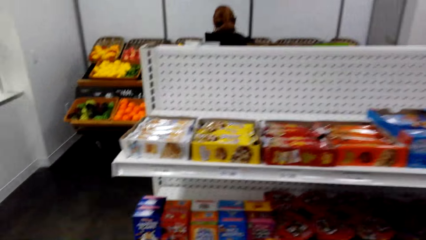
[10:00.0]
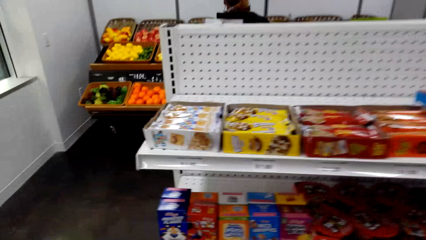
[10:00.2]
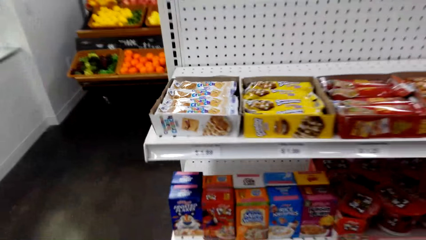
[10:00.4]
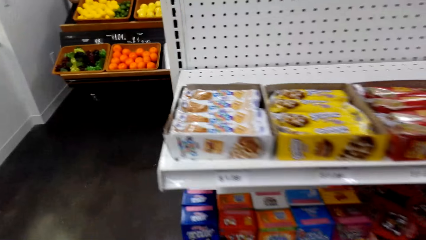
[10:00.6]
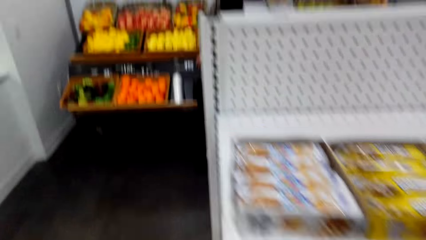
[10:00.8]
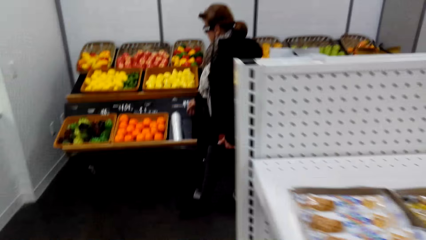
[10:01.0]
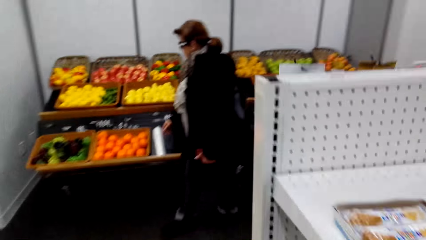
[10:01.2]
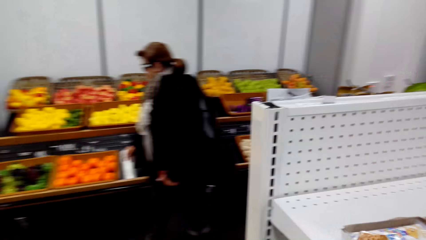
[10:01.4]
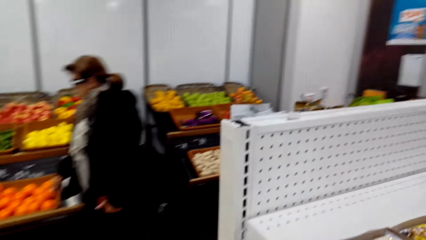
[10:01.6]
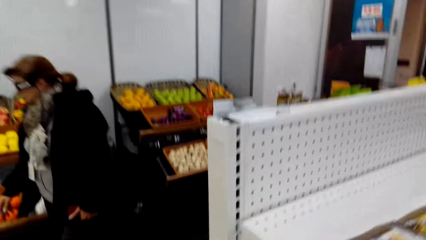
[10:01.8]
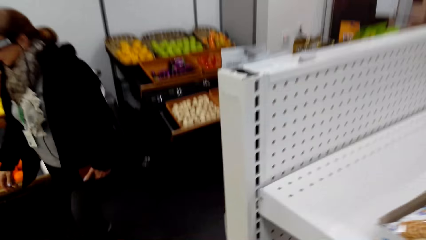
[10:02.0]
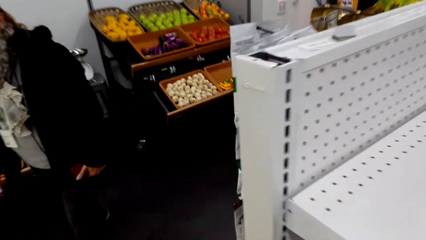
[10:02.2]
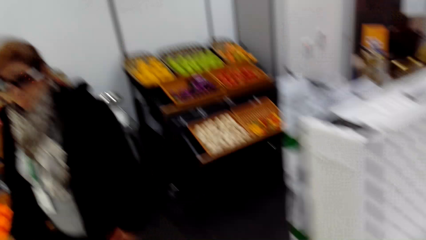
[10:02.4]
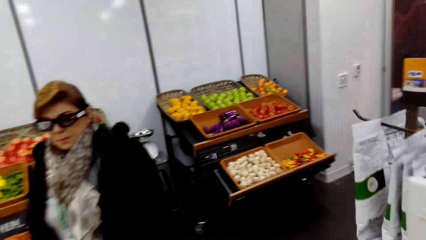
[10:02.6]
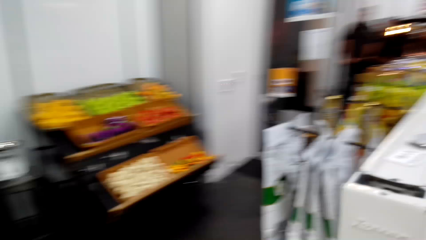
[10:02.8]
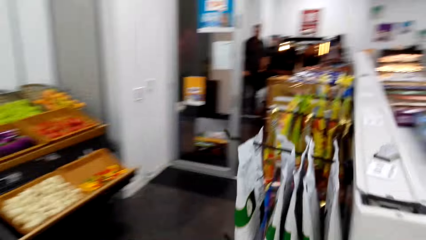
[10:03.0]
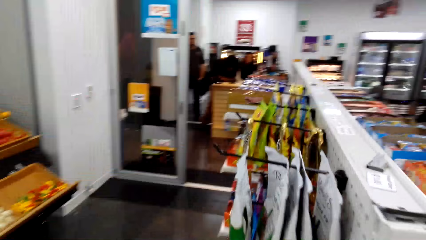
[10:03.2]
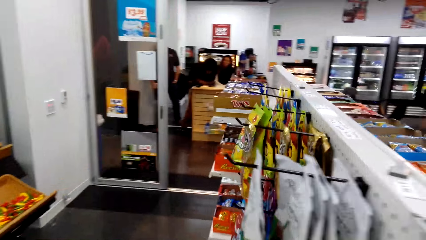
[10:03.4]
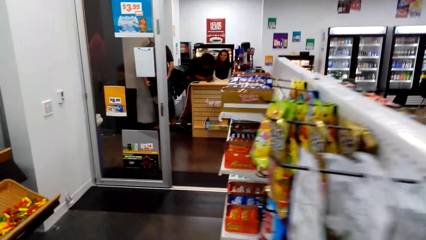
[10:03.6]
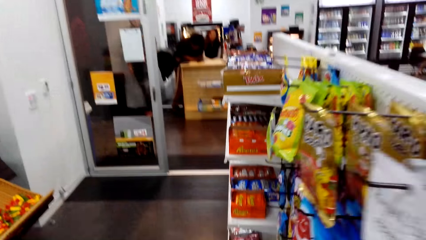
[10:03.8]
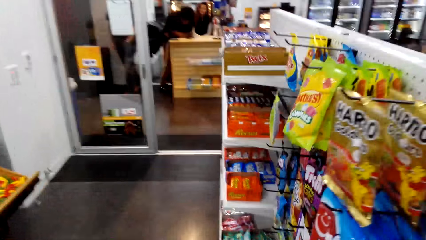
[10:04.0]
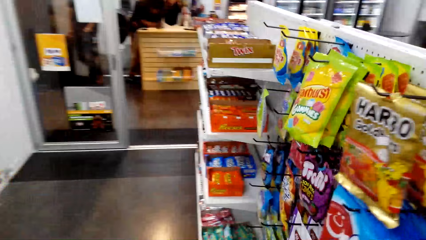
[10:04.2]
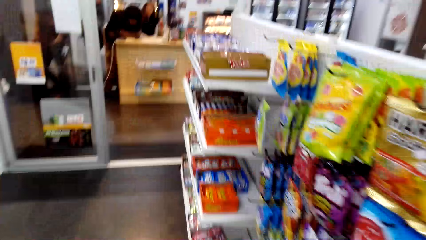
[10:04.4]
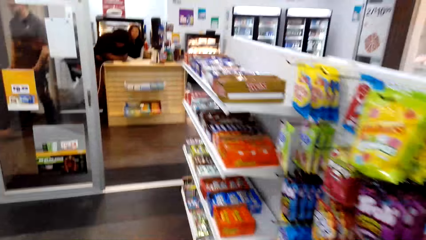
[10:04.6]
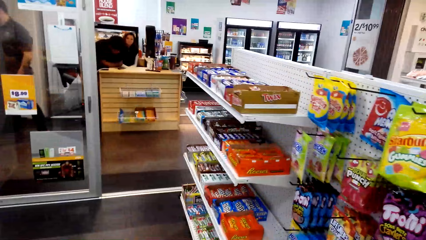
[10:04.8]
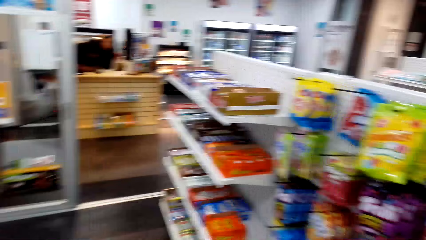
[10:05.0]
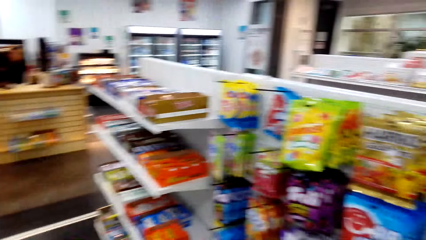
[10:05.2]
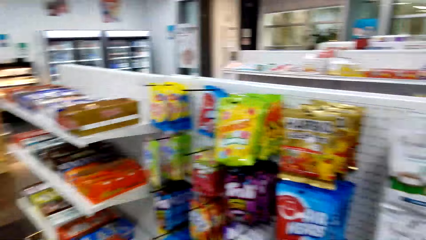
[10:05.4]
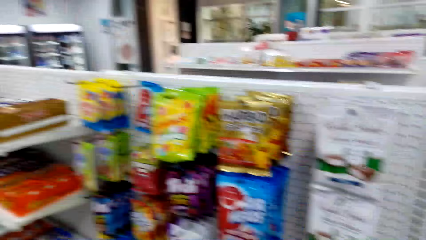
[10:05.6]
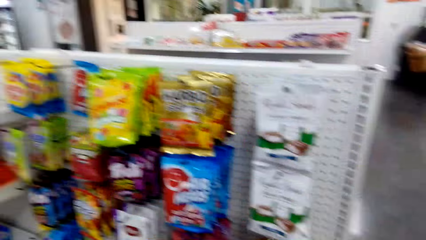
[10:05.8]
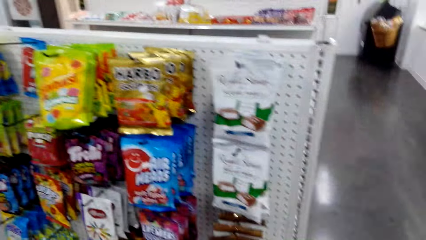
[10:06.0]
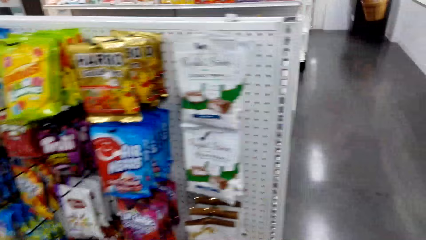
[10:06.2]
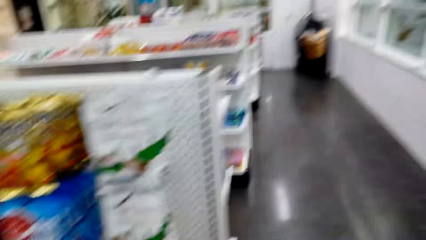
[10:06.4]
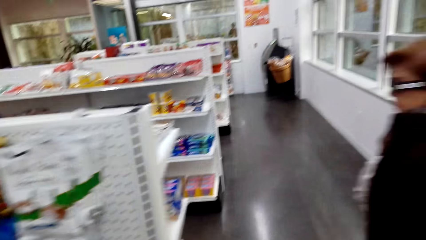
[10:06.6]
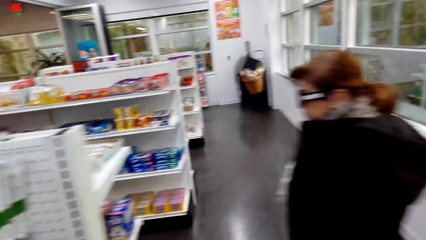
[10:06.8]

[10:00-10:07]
A person walks across the store.

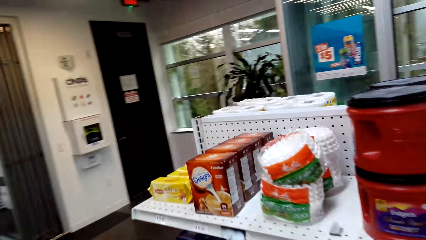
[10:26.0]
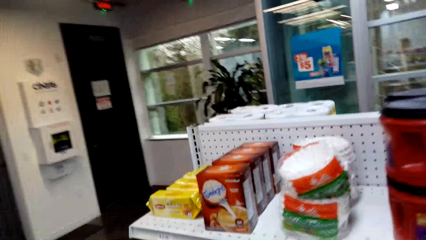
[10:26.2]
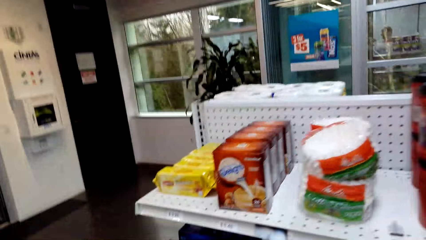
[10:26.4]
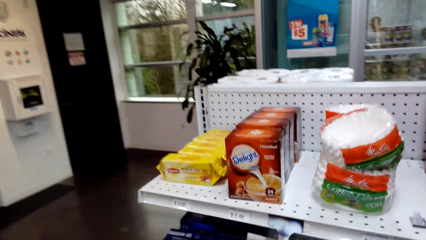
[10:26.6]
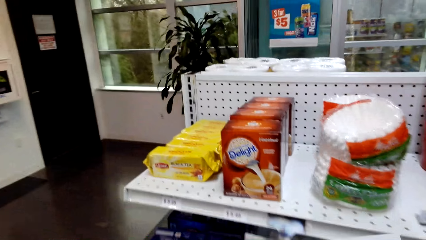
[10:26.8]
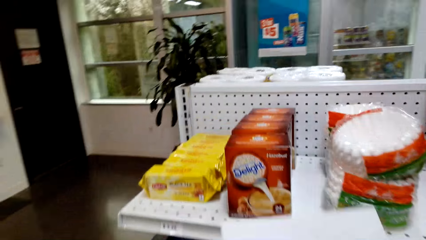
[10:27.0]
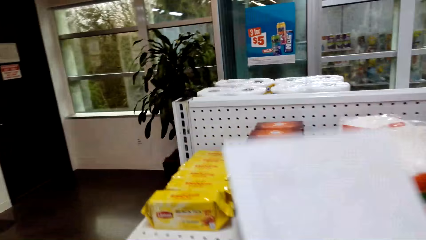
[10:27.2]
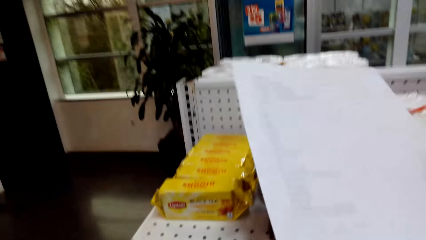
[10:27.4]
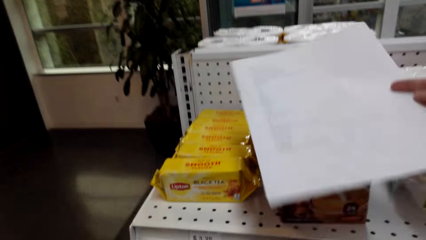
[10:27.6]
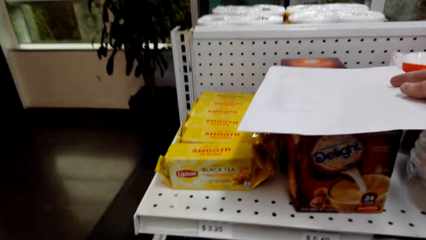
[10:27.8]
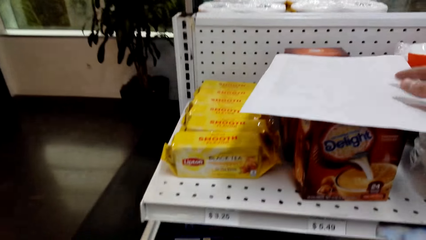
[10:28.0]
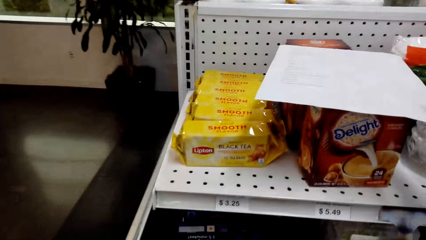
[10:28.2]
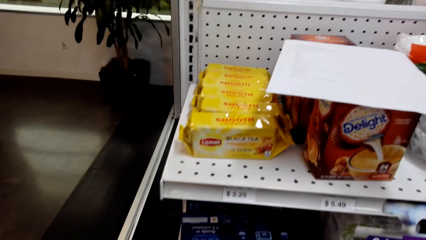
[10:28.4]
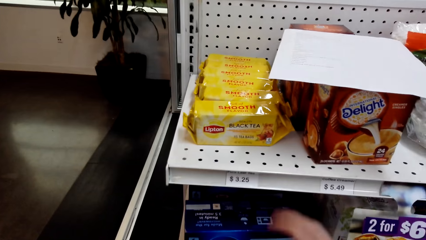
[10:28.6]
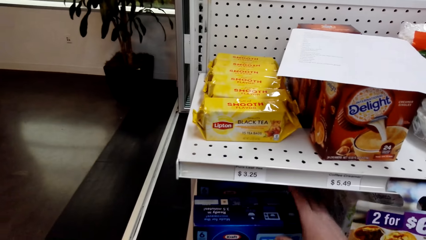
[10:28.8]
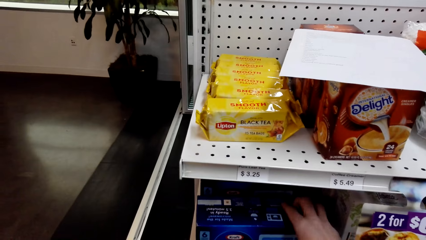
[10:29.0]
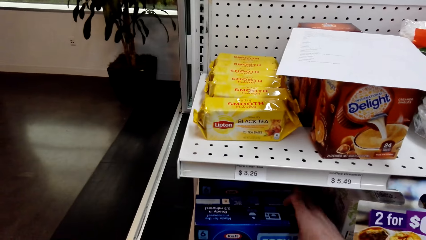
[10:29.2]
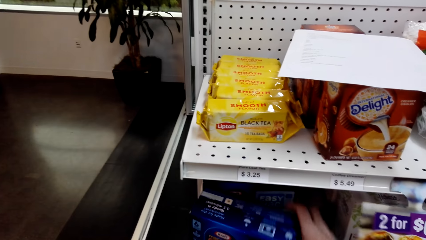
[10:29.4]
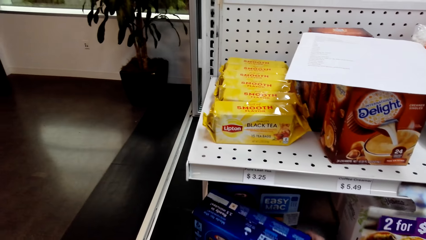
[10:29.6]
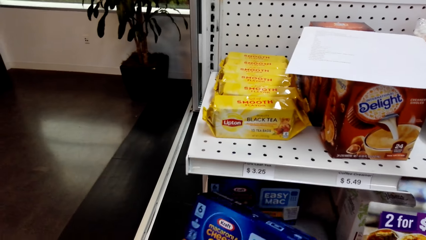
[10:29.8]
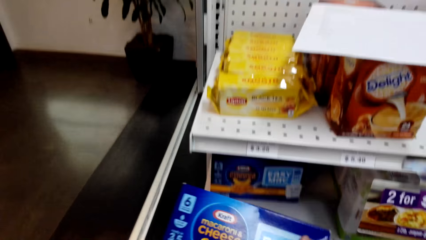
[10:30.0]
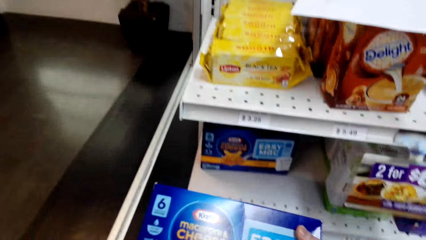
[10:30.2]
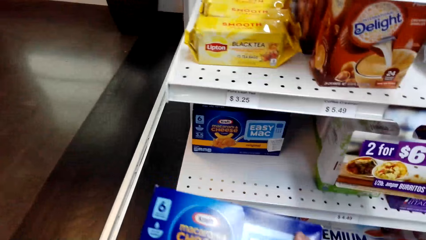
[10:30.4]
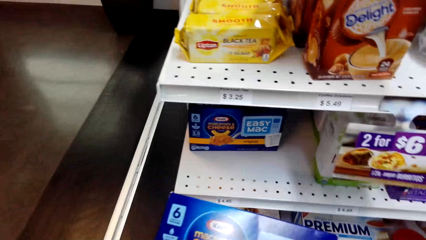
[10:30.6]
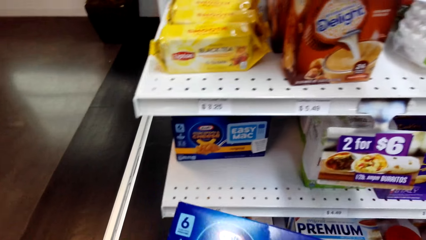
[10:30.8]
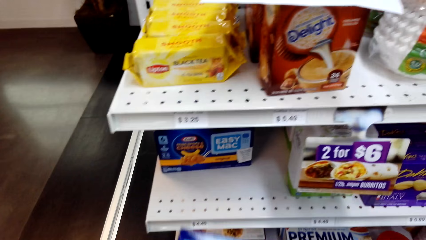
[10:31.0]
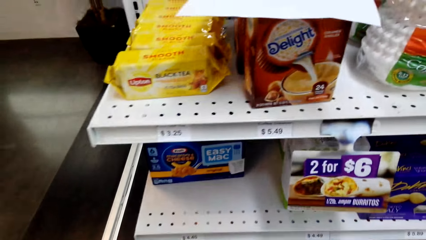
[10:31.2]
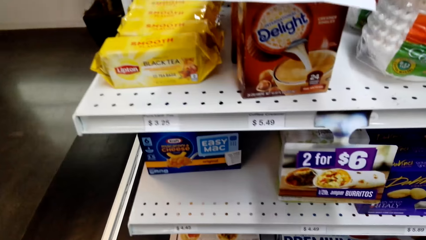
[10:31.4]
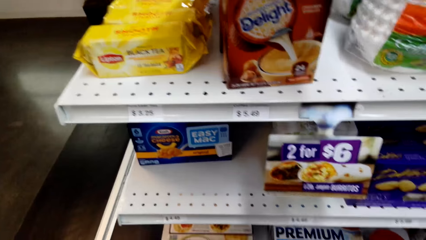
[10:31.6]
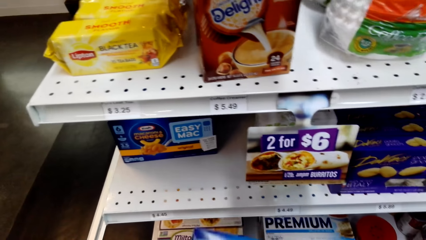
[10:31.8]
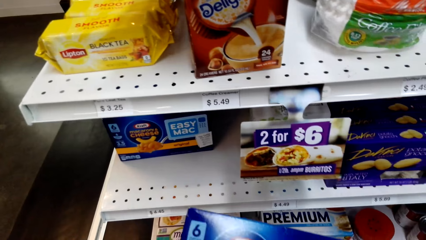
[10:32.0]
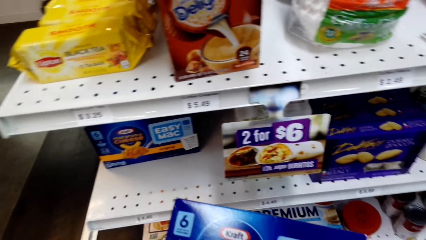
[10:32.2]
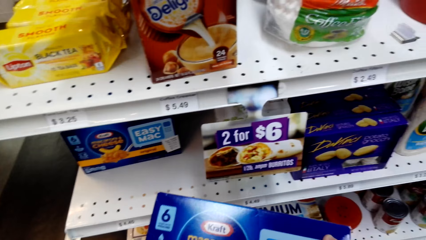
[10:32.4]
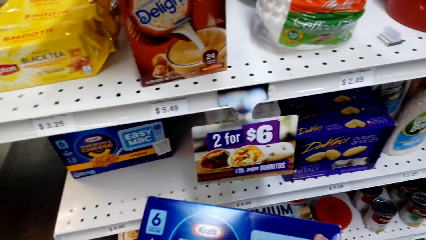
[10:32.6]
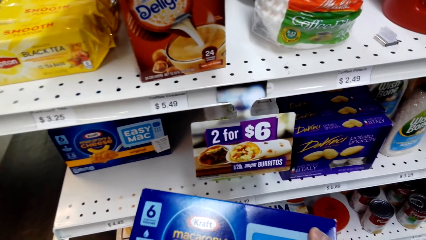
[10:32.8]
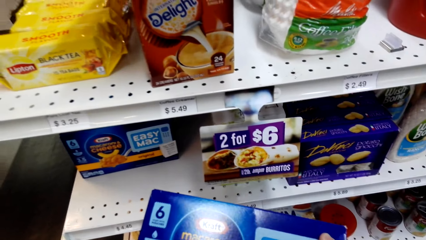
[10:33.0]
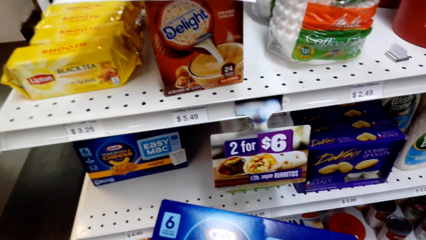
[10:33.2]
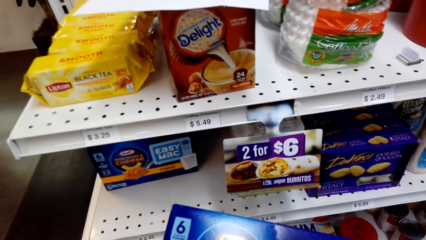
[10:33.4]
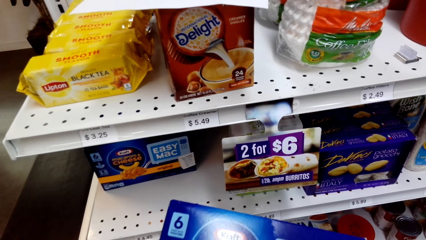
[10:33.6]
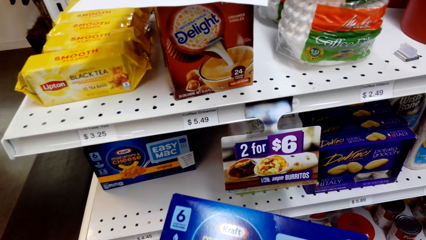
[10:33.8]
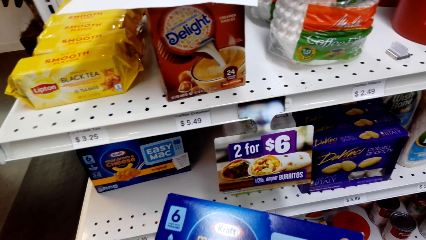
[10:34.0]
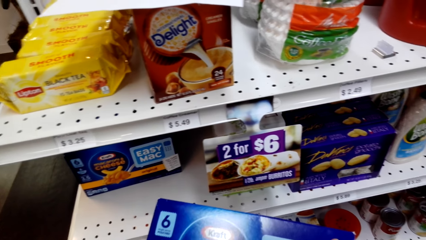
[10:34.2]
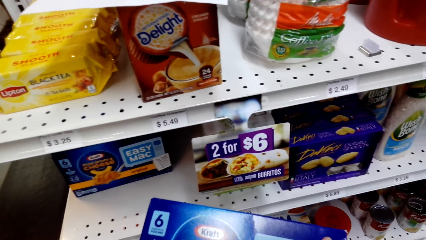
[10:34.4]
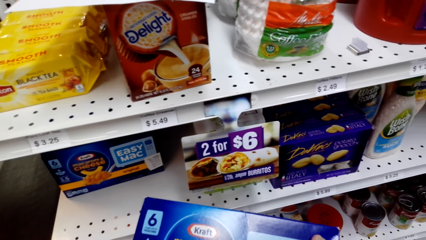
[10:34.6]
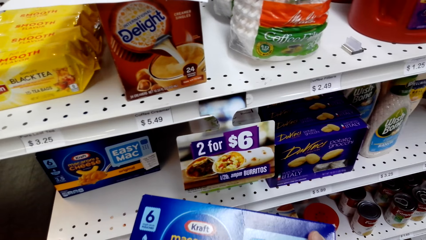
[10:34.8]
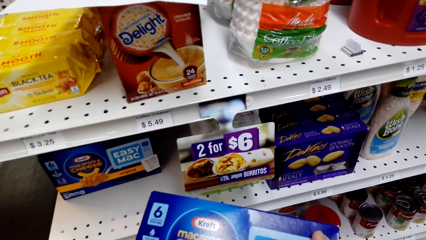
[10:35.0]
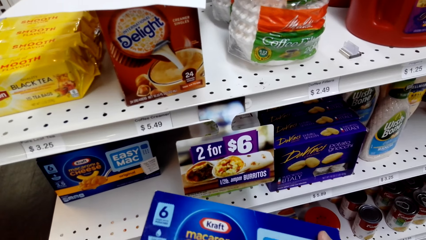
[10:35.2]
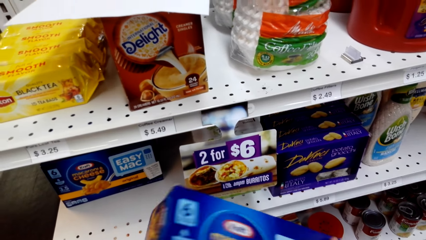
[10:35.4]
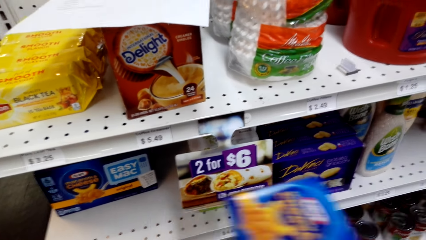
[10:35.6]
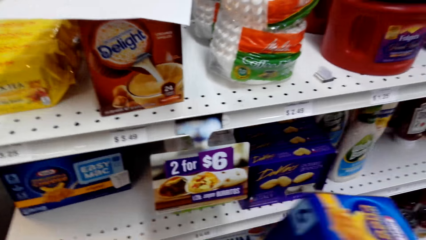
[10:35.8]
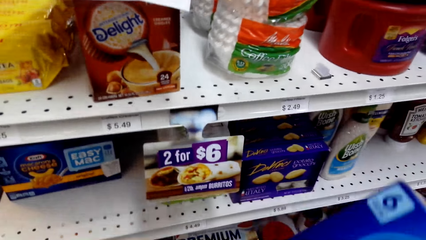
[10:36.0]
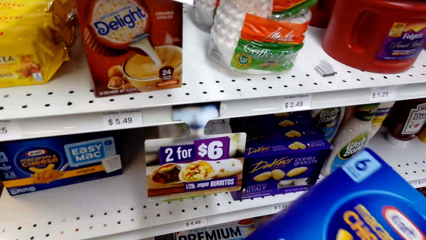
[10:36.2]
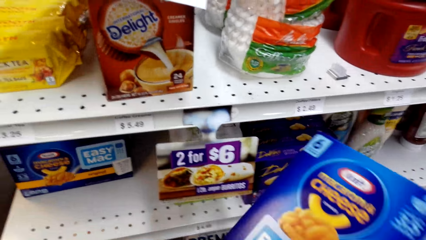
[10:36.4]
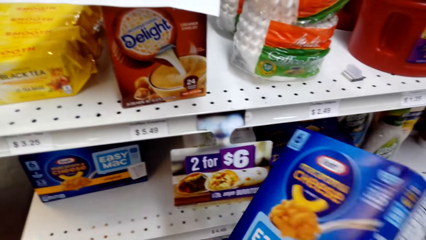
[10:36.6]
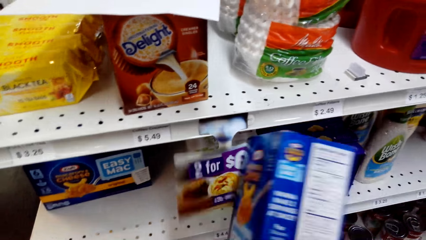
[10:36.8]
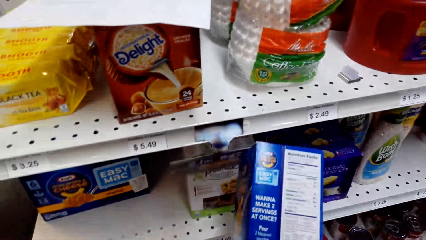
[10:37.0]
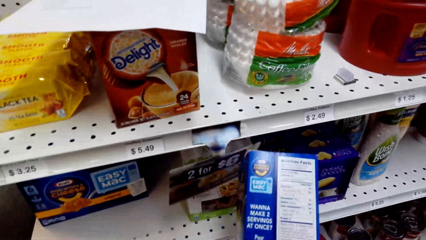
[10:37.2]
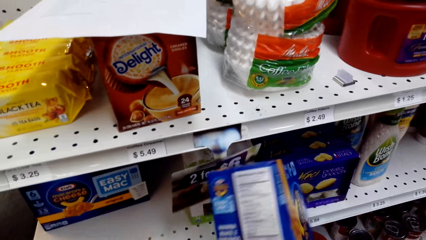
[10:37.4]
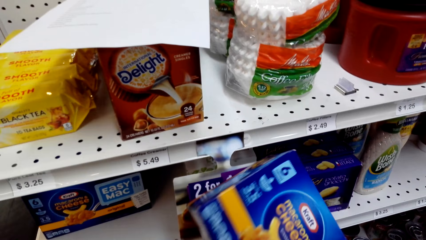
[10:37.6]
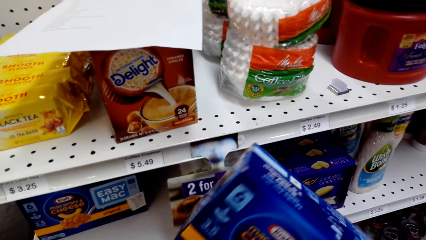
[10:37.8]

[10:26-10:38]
The camera wearer puts the paper on the box. They pick up a box from the shelf. They look at the box.
